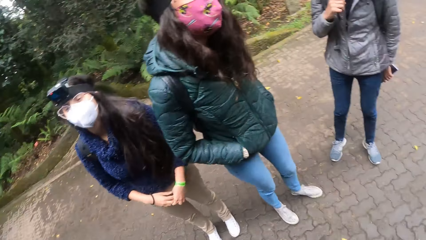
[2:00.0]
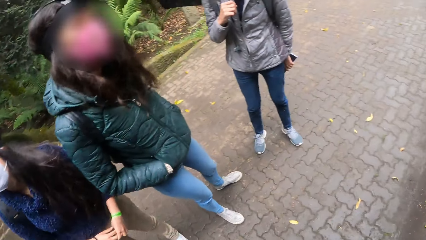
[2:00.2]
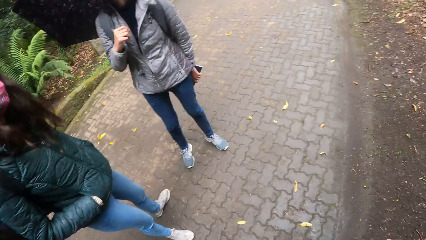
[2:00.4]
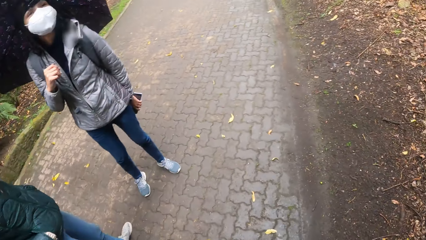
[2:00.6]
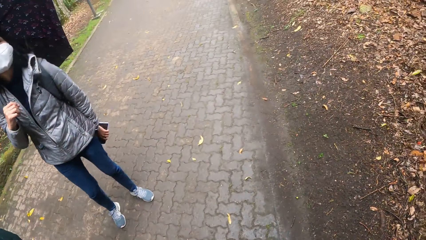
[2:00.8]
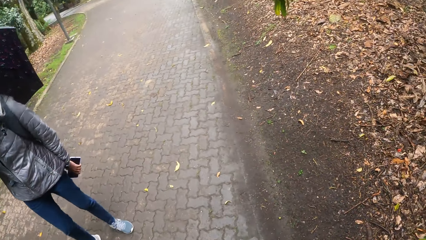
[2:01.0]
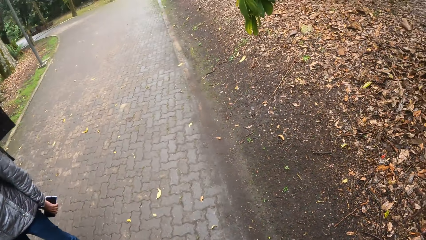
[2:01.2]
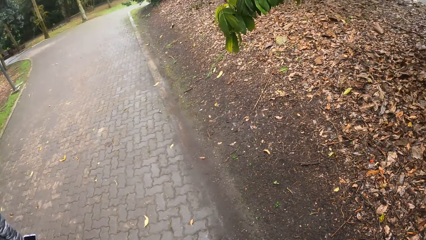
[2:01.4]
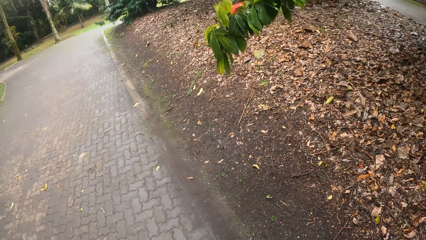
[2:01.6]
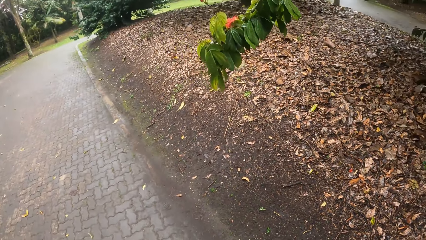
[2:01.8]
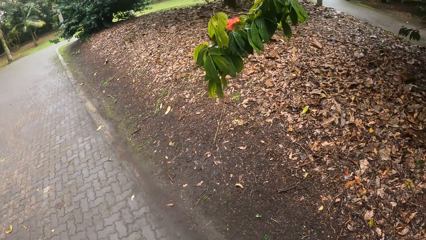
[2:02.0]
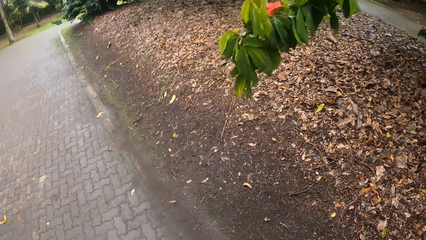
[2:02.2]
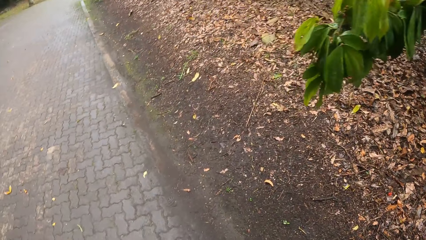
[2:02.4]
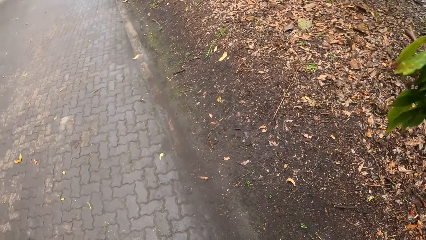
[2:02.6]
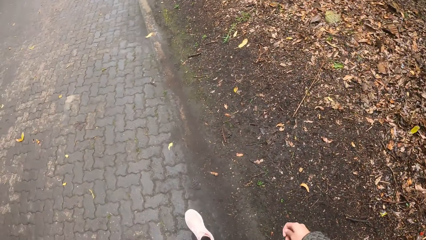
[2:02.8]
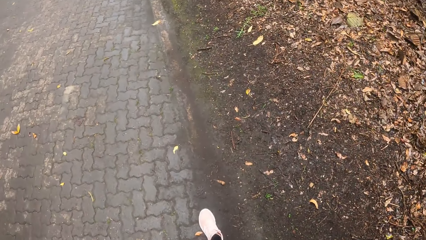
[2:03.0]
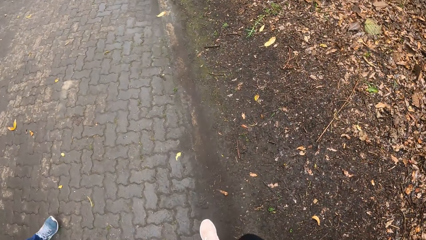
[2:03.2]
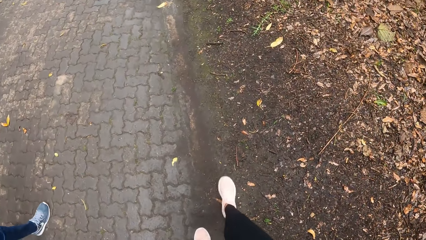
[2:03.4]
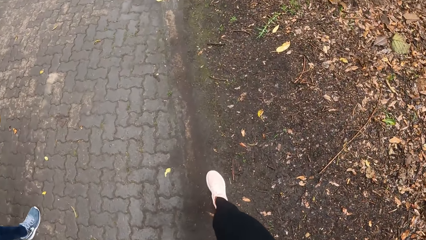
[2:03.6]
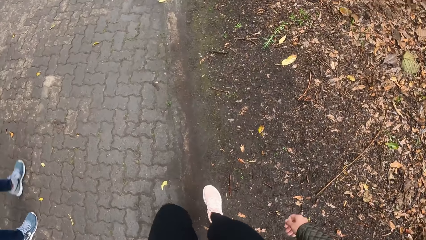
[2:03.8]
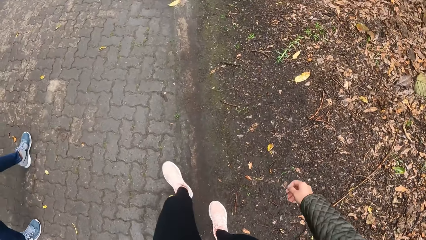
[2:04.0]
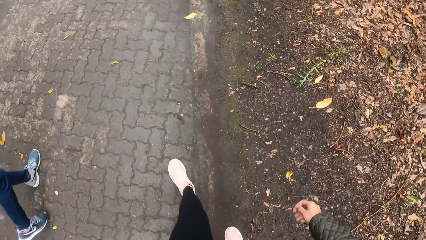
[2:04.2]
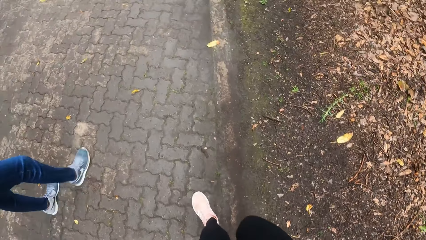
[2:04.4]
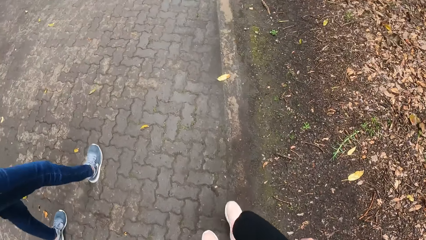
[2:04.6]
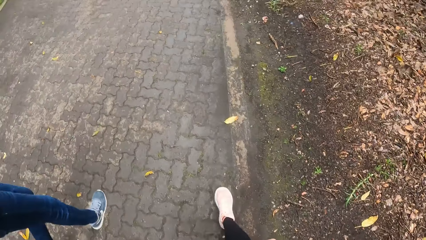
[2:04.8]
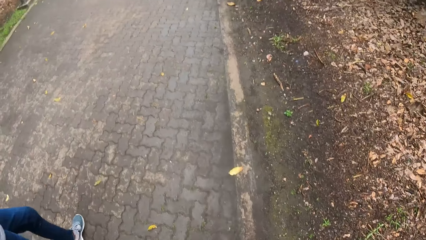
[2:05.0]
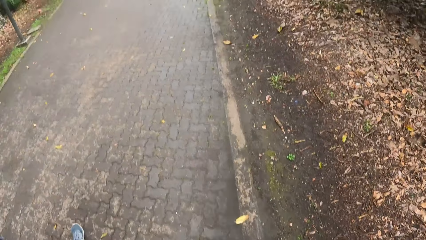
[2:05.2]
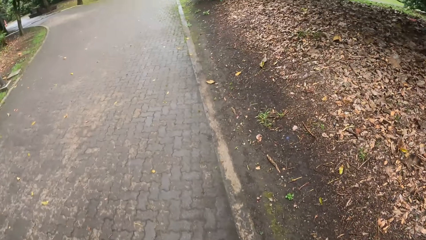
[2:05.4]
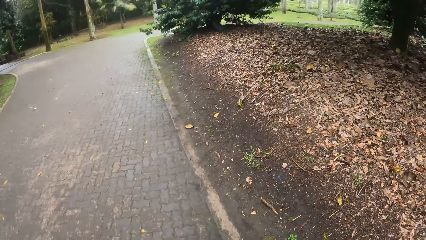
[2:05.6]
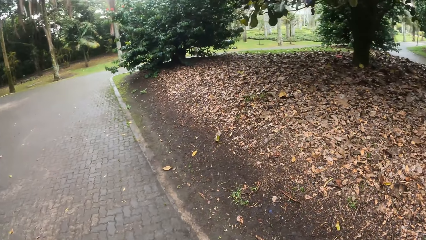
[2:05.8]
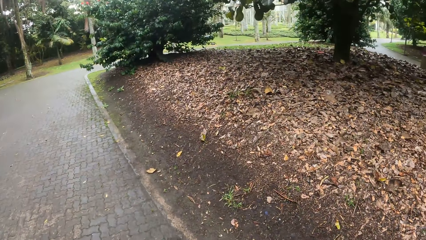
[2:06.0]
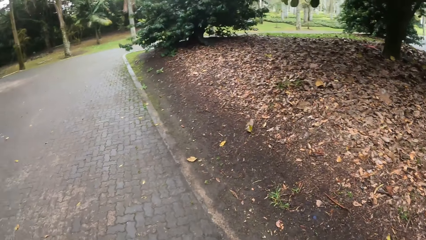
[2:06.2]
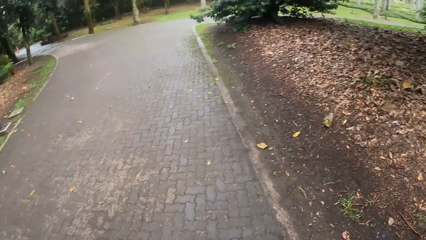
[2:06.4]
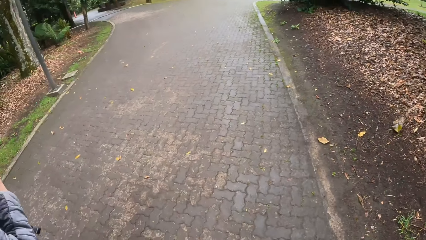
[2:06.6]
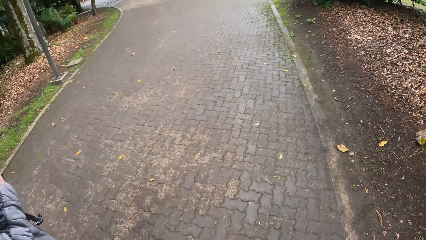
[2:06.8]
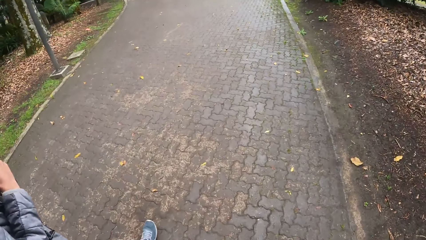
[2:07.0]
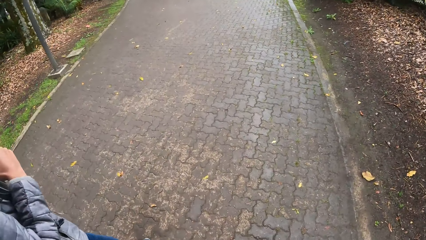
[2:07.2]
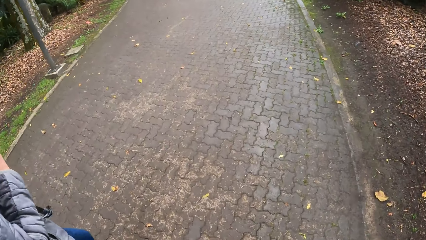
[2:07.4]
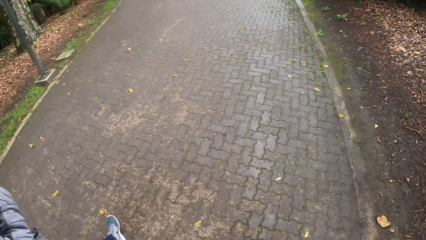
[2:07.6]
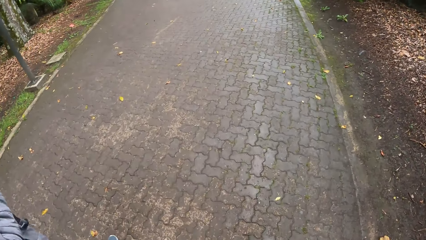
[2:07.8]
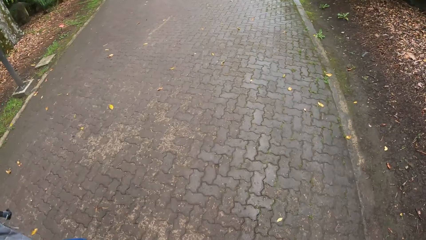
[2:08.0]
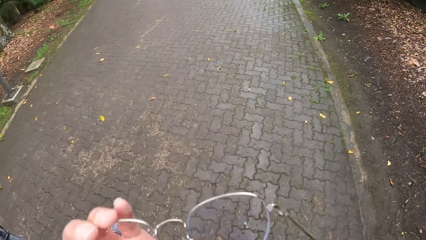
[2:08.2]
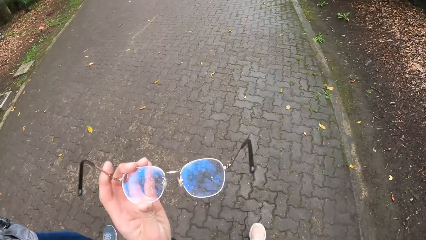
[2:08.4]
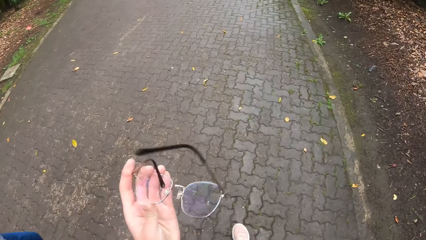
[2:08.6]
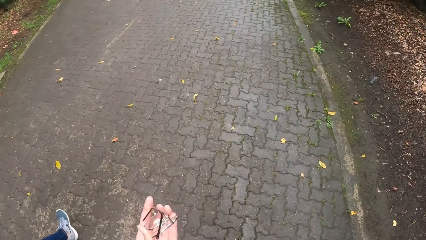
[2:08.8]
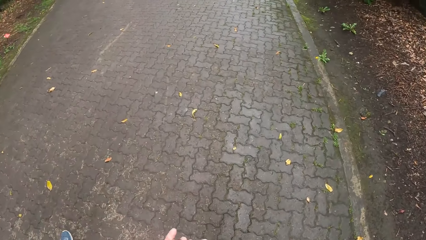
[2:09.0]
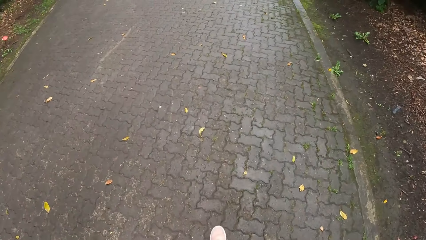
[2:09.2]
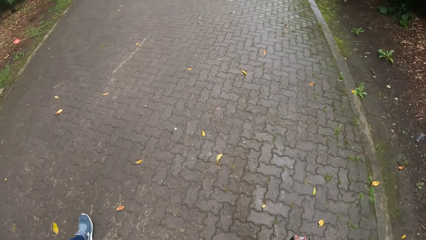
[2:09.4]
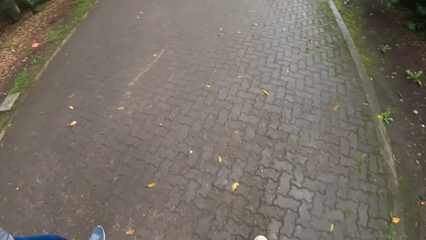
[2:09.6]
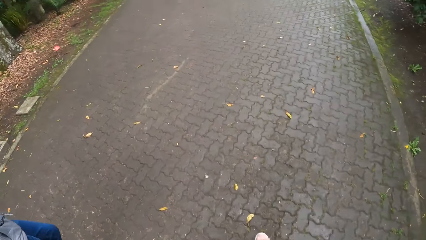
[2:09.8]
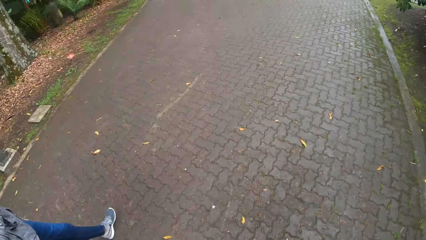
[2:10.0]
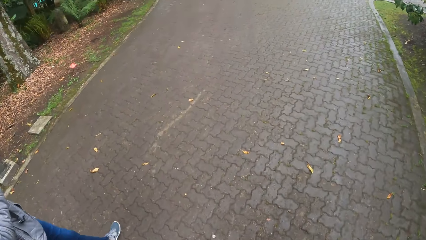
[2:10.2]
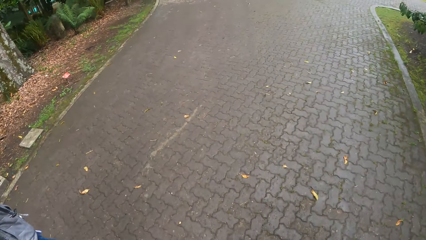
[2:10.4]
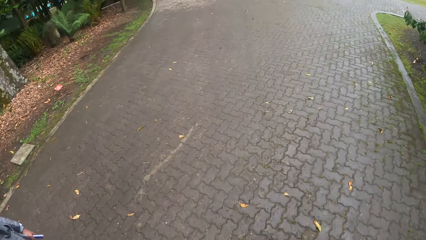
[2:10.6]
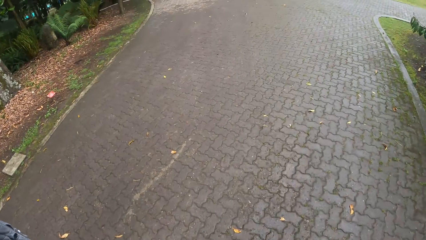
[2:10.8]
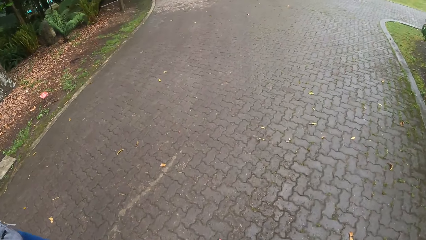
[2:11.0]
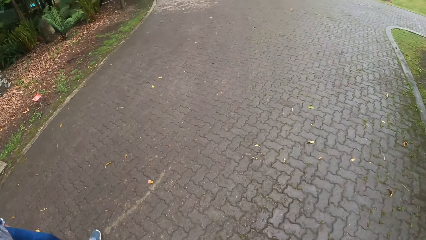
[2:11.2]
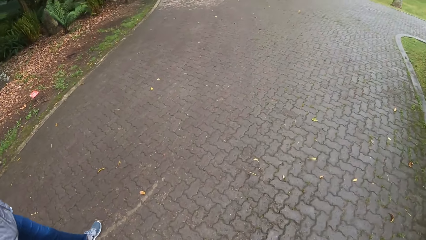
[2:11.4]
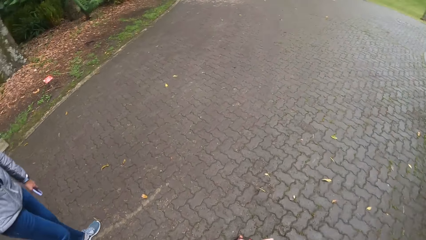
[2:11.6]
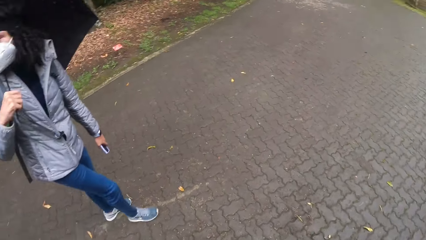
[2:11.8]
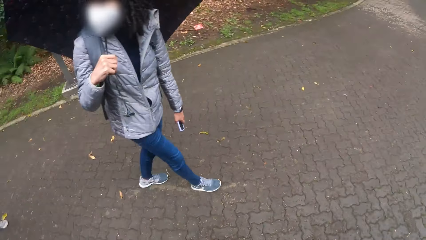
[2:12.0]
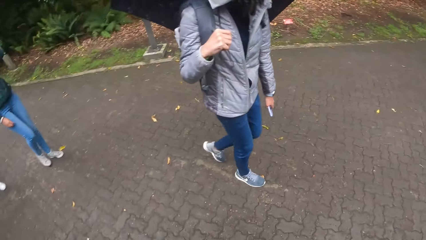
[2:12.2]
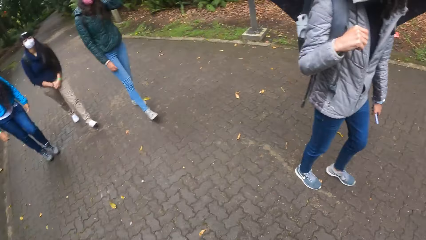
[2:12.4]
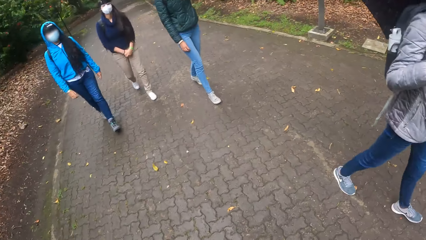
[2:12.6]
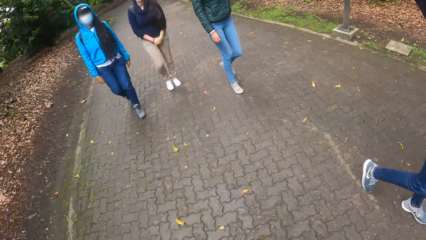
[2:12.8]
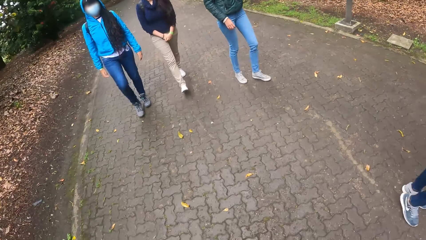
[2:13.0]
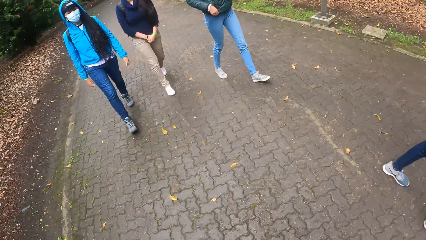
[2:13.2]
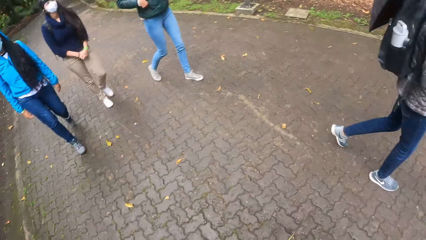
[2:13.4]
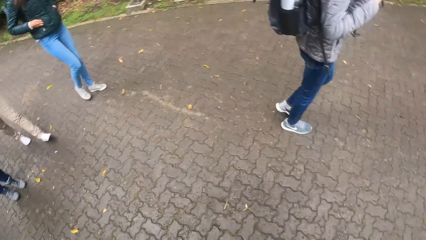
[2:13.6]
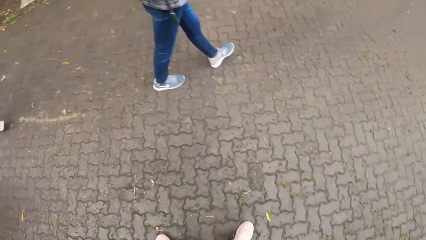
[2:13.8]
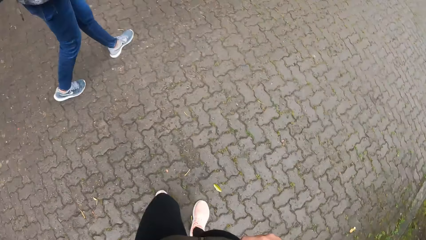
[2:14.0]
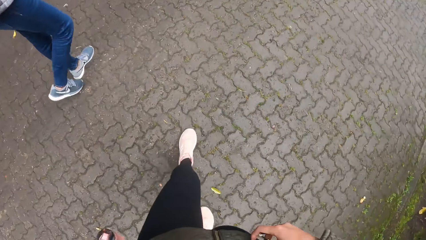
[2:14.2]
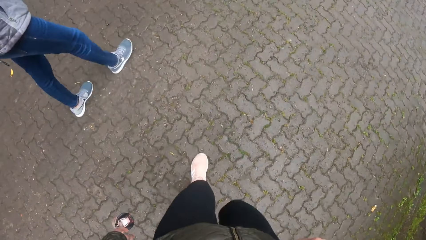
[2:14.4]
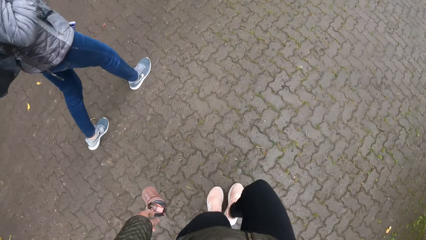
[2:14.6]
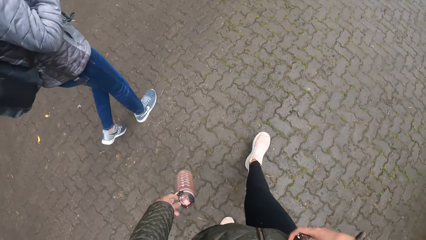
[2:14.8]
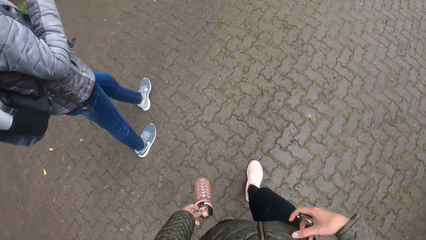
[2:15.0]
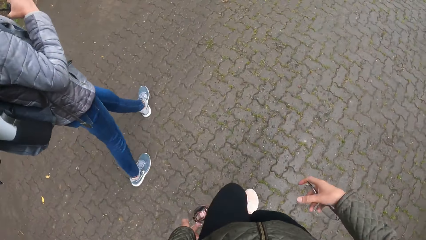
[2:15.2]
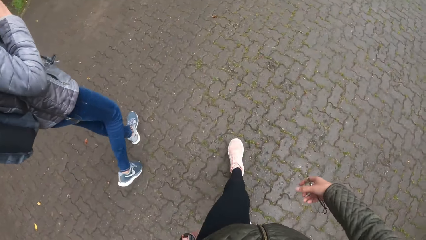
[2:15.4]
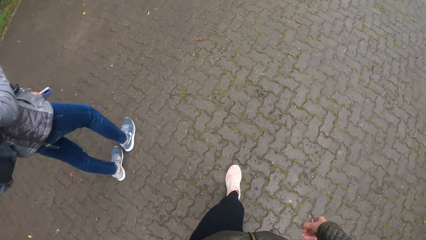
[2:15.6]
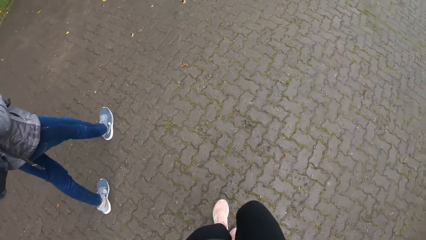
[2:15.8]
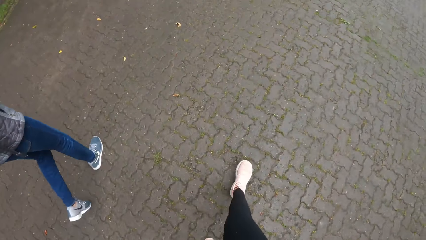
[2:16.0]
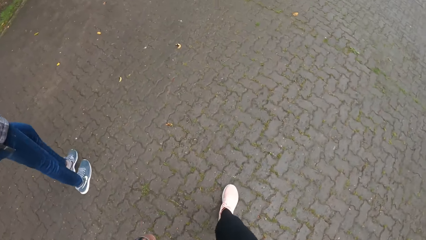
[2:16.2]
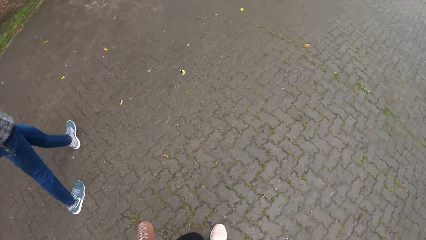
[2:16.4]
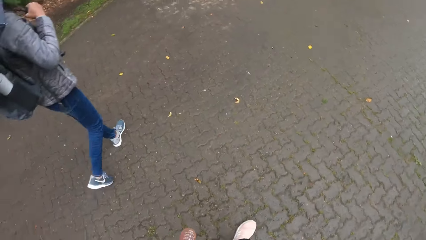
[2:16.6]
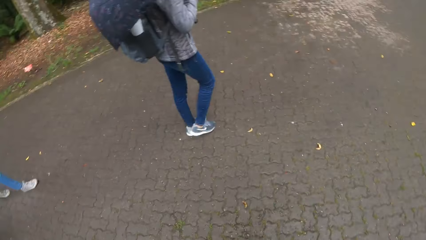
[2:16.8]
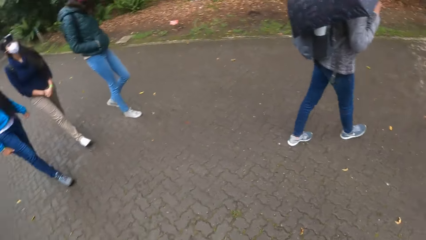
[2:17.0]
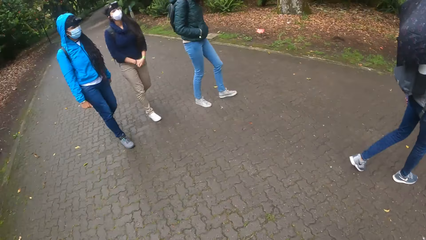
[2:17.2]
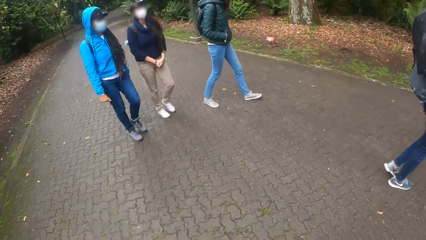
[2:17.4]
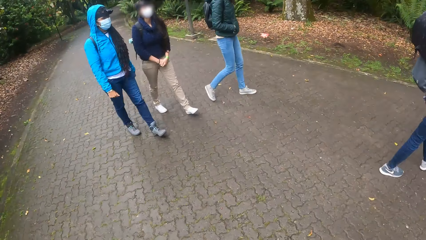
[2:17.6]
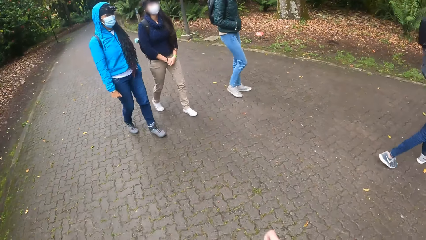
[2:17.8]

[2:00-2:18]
The camera wearer walks in the park. She takes off the eyeglasses from her eyes with her left hand. She walks in the park. She carries a water bottle on the left hand.
